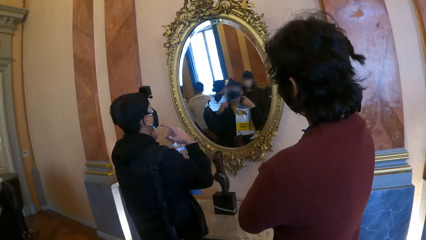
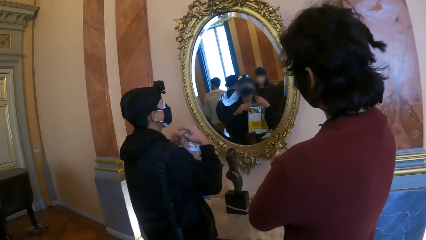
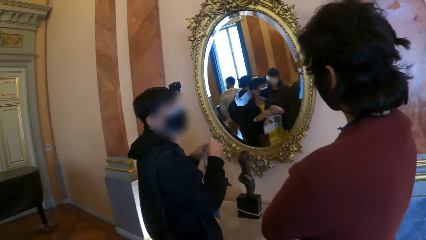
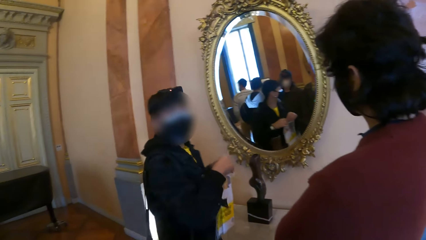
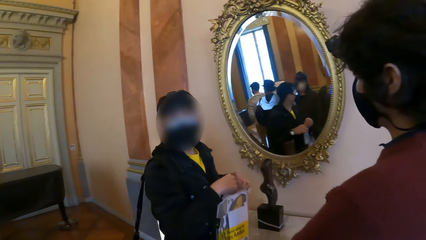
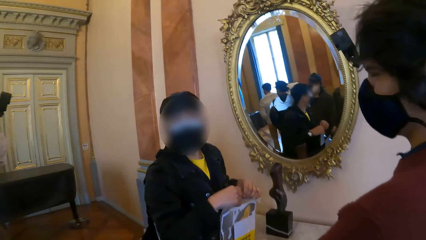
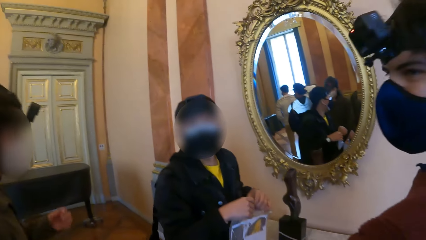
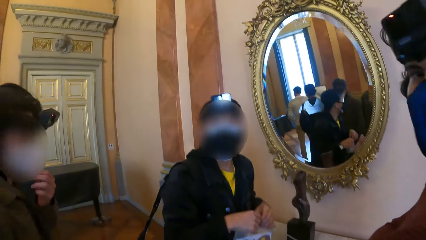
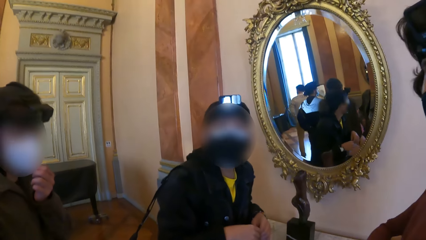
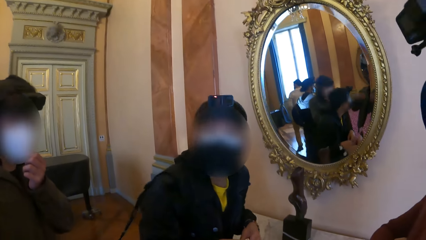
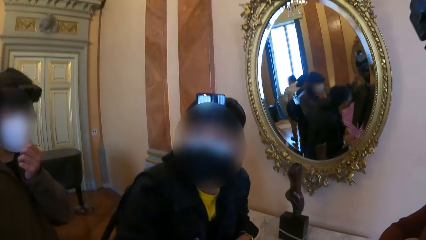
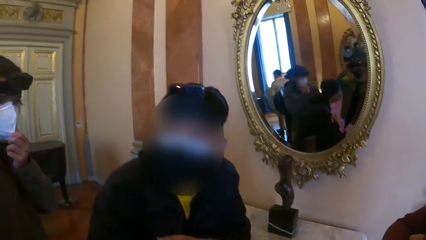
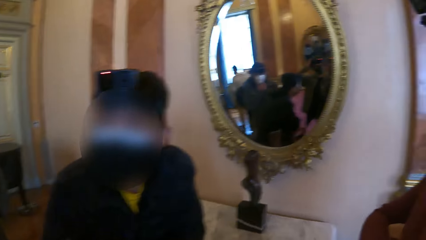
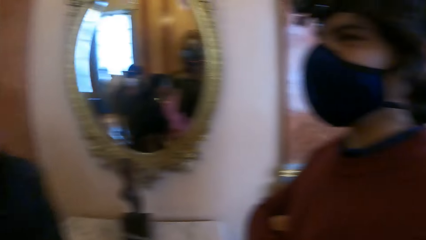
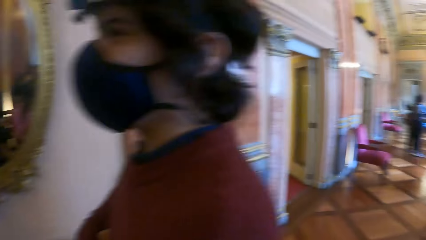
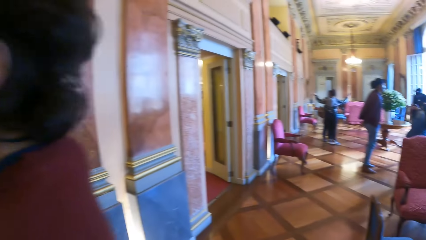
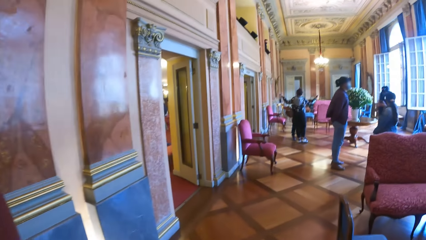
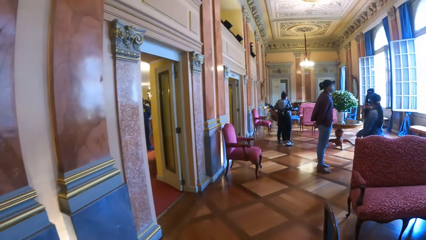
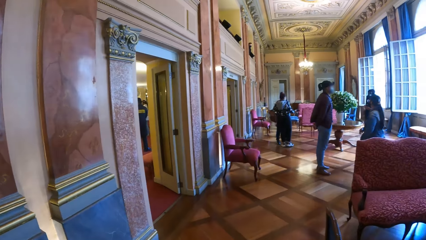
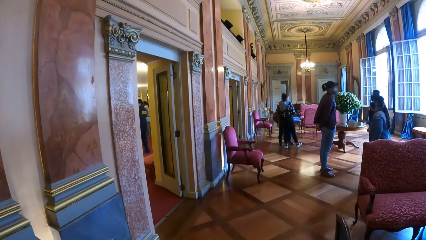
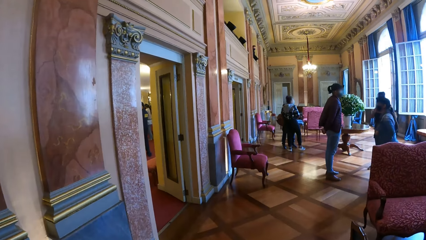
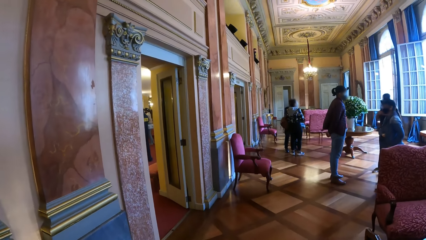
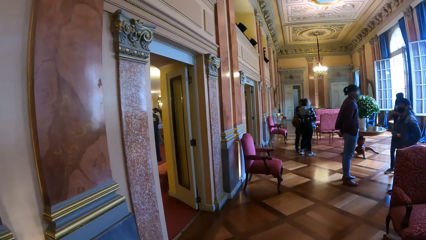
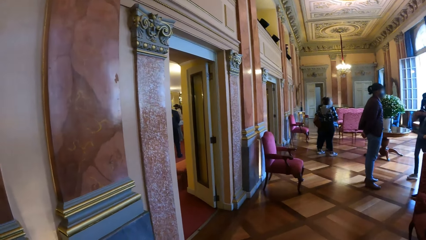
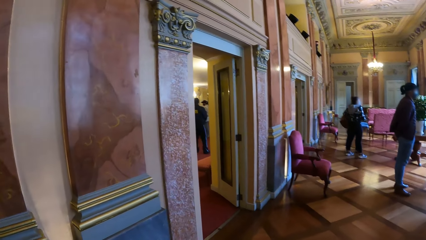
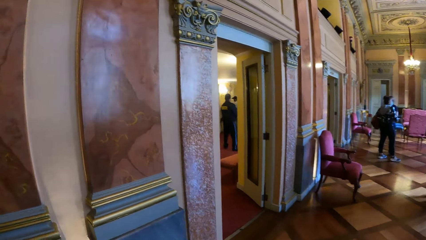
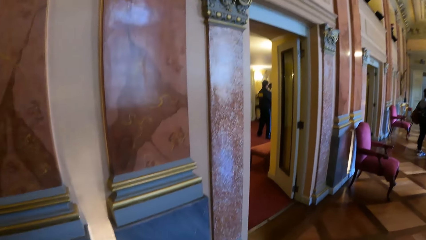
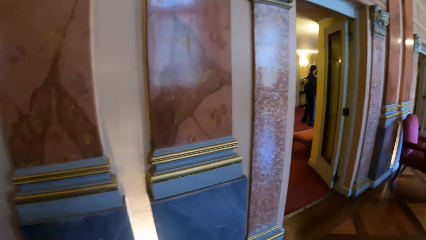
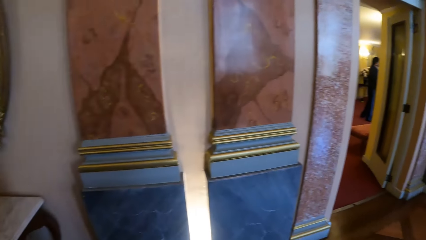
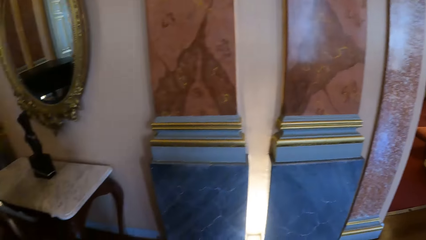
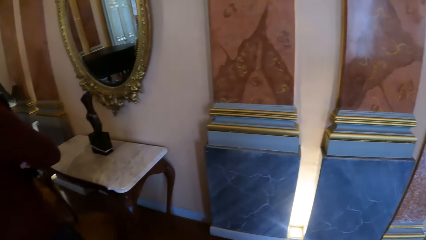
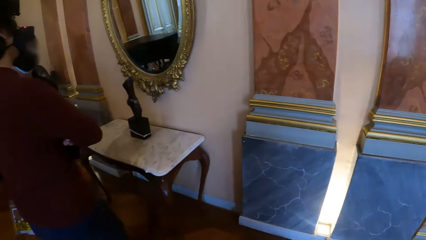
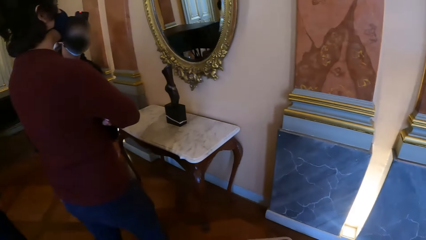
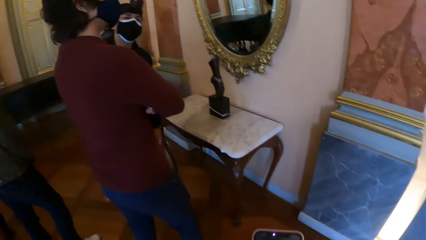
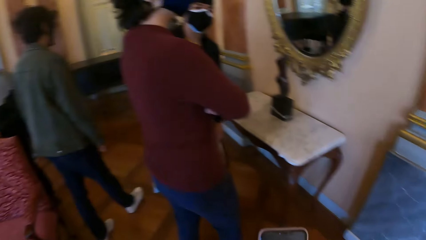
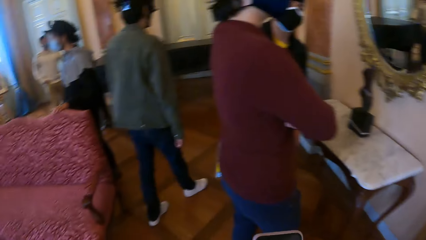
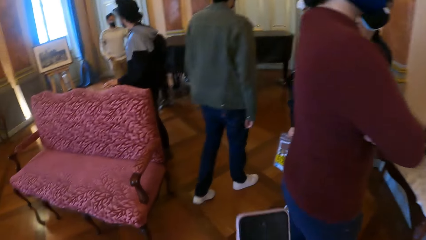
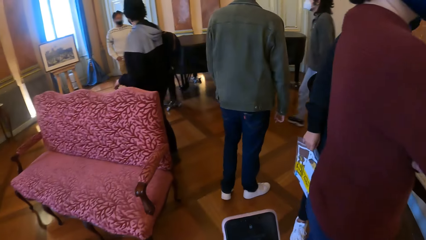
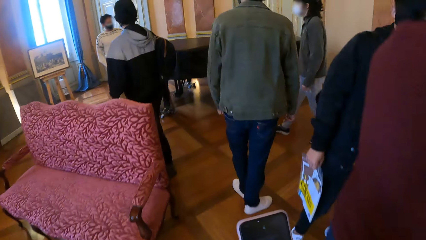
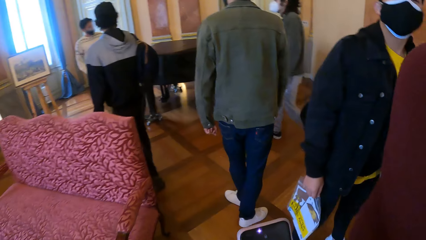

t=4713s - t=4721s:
A man holds the zip lock bag with his hands. The camera wearer looks at another man. A third man adjusts a nose mask on his face with his left hand. The first man interacts with the camera wearer, the third man and a fourth man. The camera wearer turns around. She operates her phone and holds the phone with her right hand. The first man holds the zip lock bag with his right hand. The camera wearer walks towards the second man.

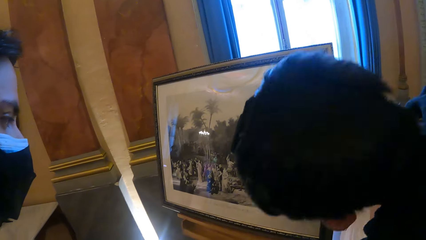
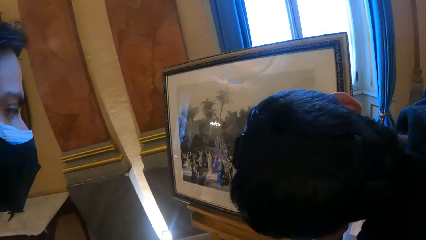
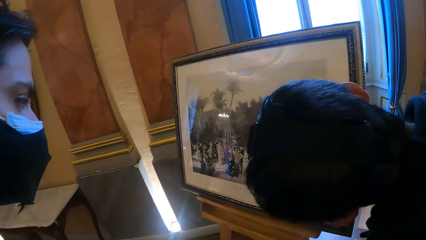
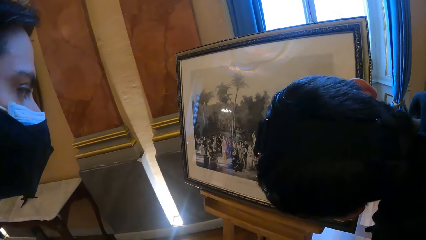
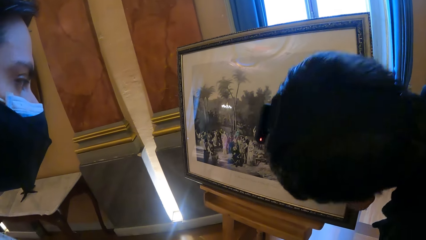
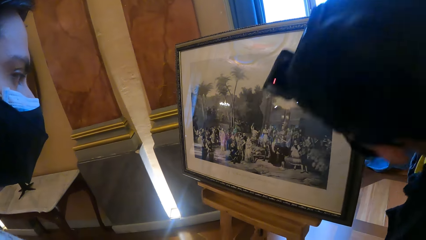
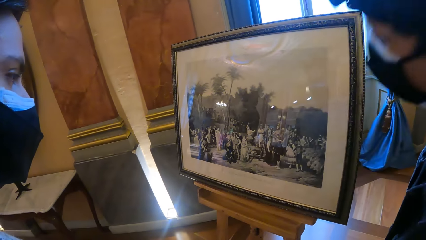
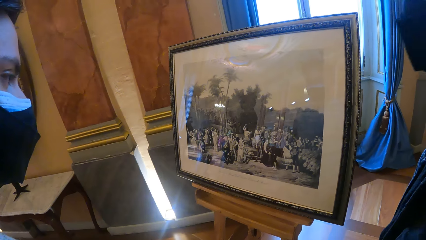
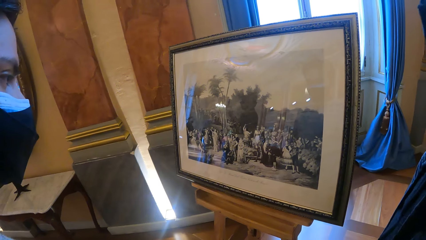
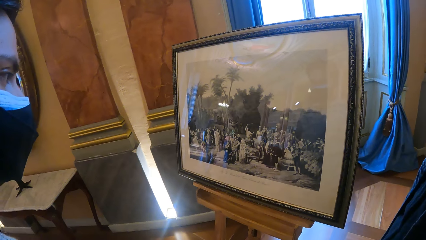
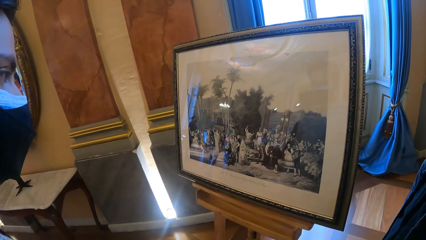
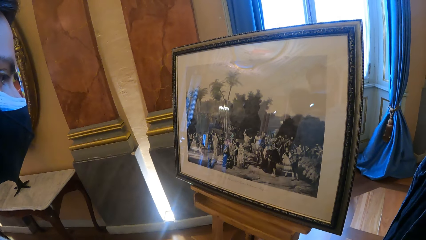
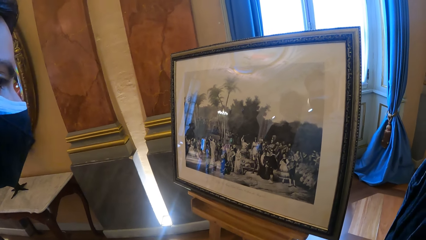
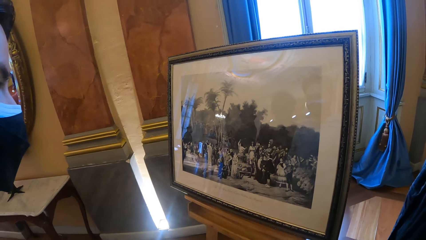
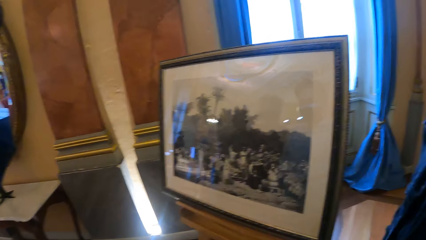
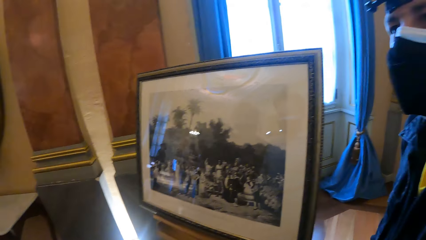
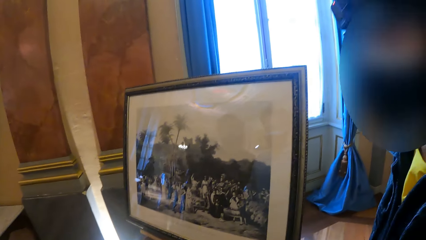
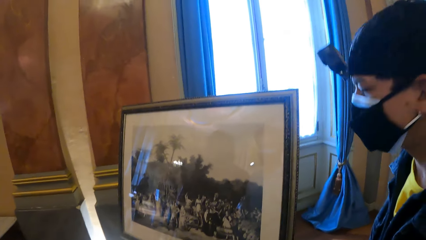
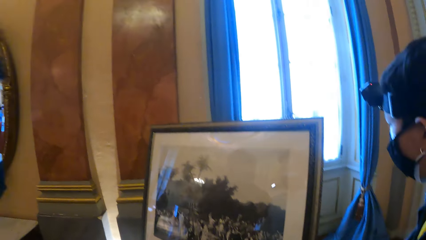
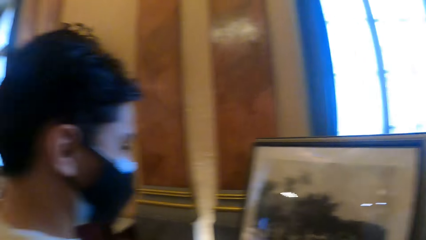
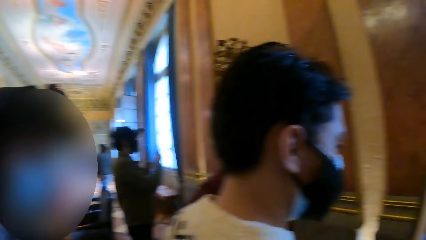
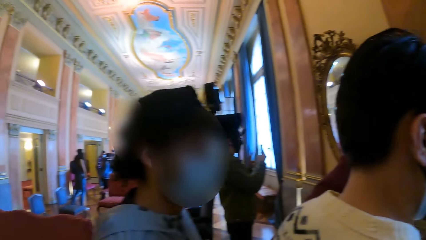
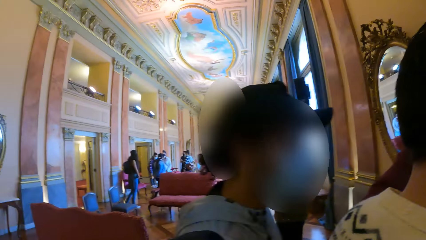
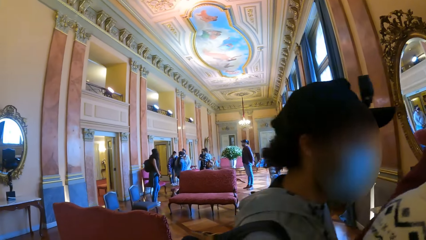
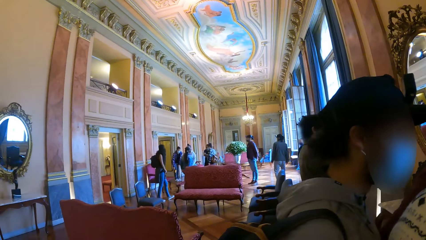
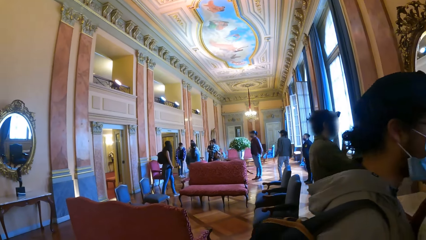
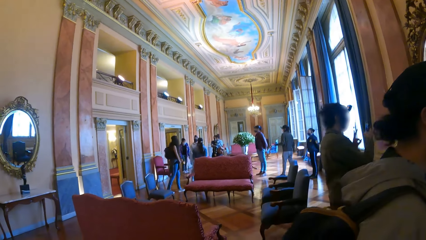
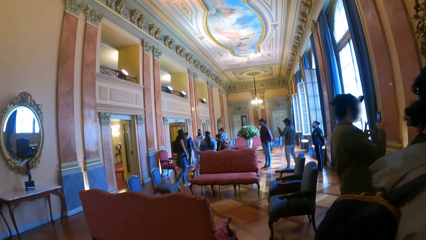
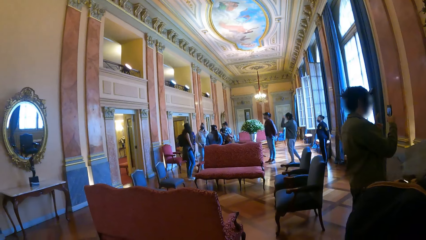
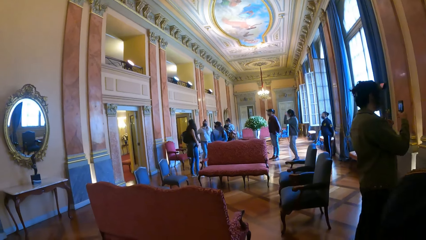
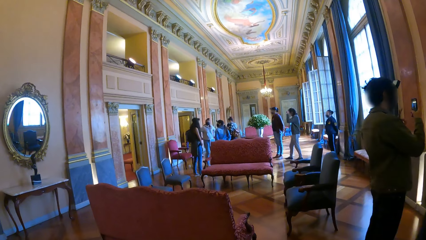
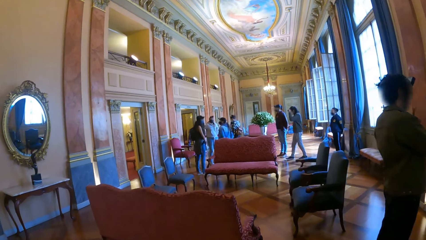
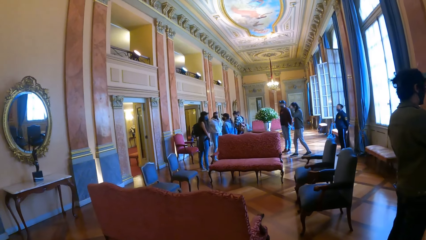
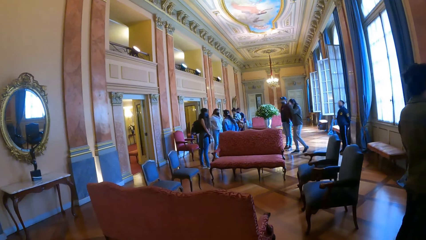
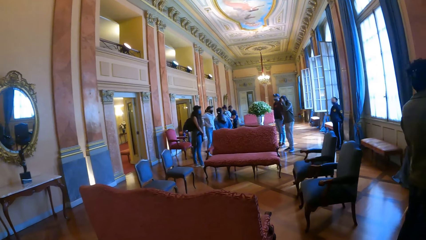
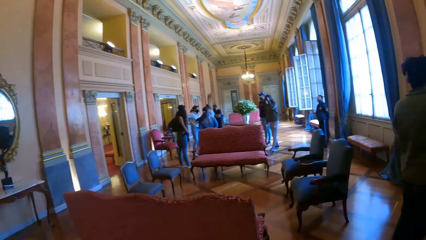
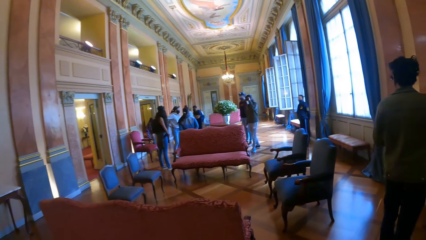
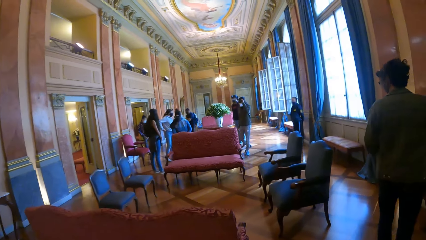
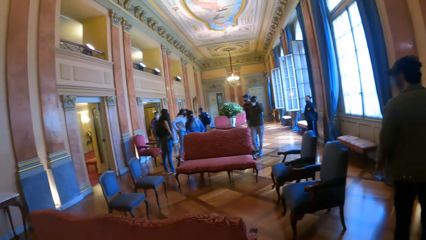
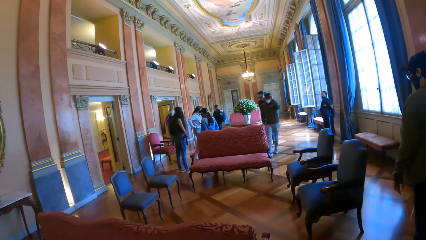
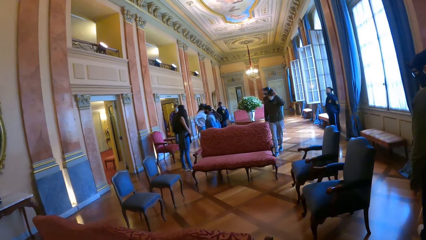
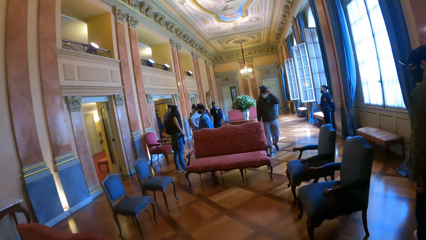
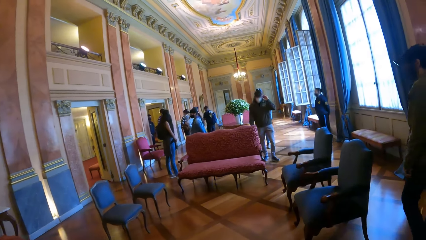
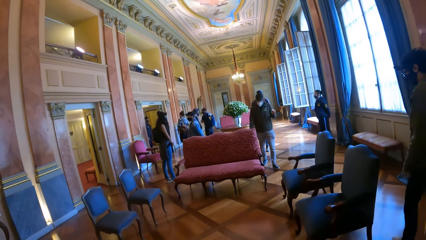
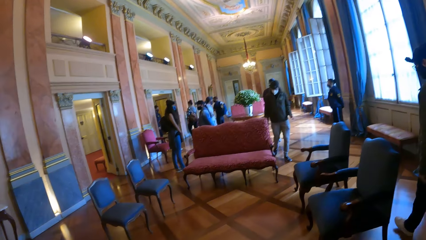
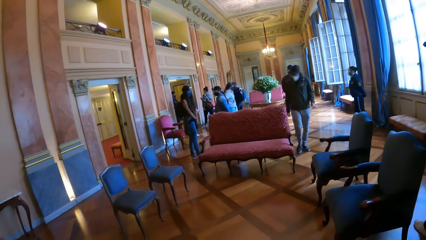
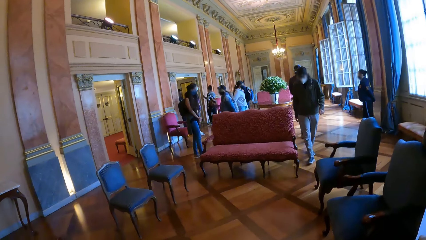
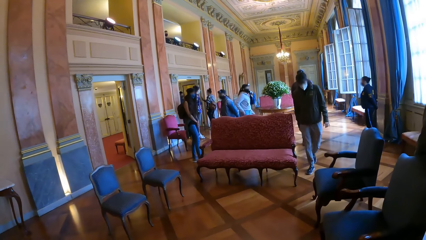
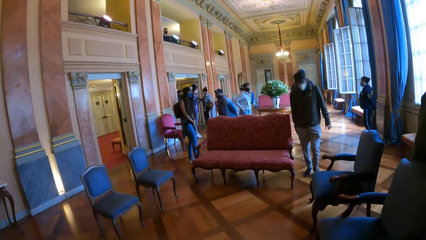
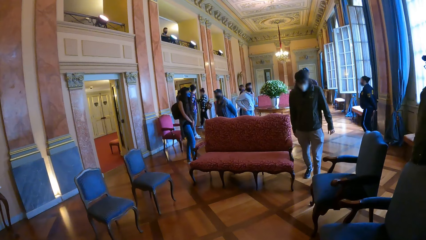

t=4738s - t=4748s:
A man looks at the painting. The camera wearer looks at a picture on a frame. They turn around. Another man holds a camera on his head with his left hand. The camera wearer walks around.
